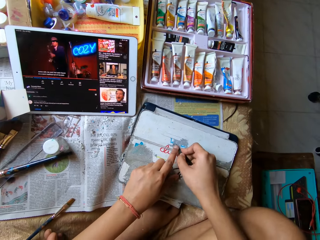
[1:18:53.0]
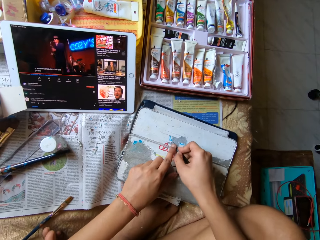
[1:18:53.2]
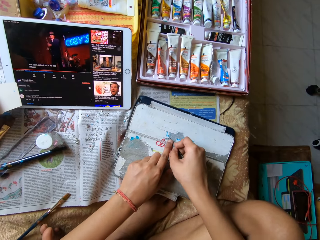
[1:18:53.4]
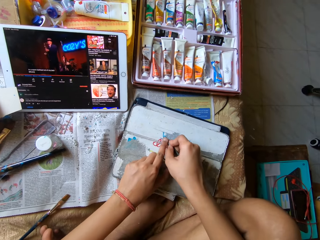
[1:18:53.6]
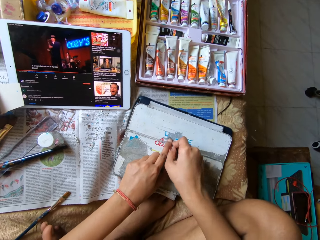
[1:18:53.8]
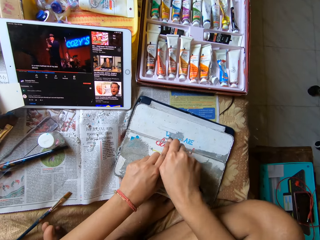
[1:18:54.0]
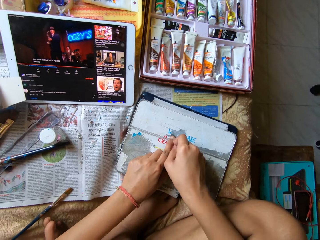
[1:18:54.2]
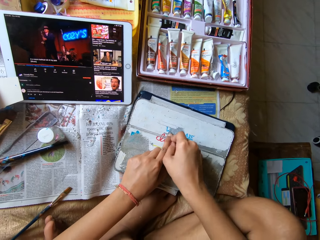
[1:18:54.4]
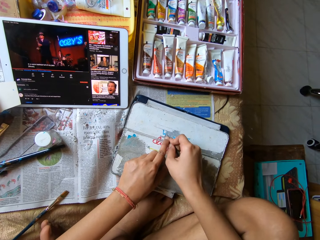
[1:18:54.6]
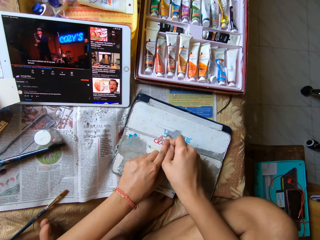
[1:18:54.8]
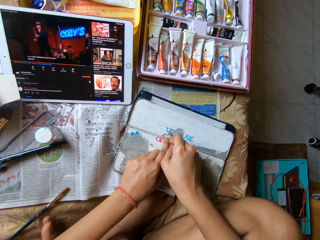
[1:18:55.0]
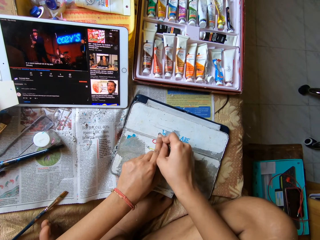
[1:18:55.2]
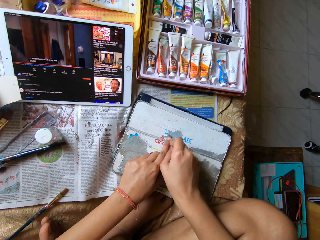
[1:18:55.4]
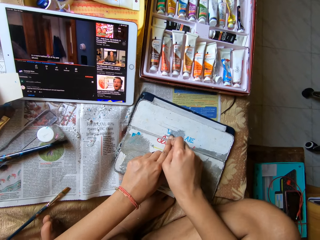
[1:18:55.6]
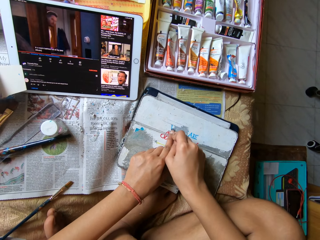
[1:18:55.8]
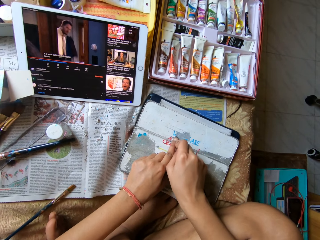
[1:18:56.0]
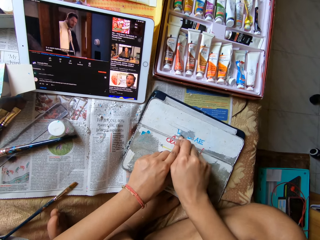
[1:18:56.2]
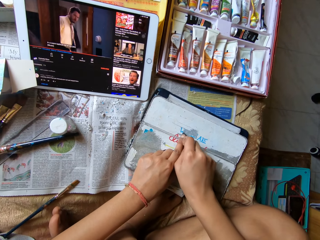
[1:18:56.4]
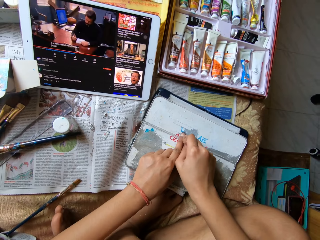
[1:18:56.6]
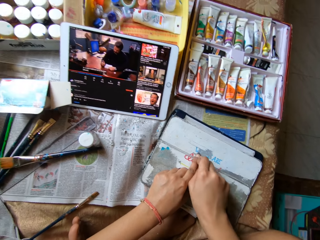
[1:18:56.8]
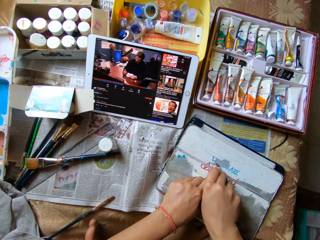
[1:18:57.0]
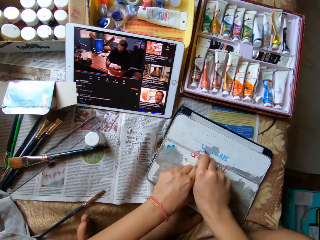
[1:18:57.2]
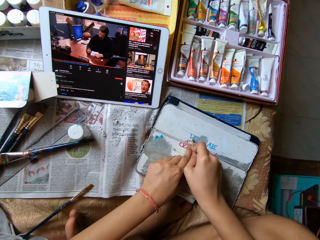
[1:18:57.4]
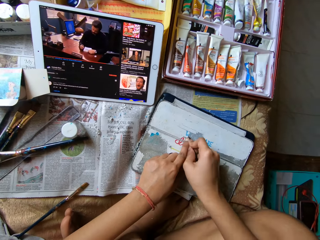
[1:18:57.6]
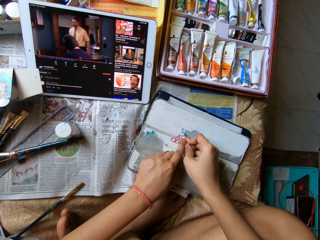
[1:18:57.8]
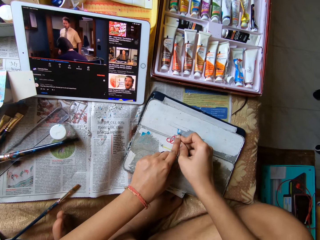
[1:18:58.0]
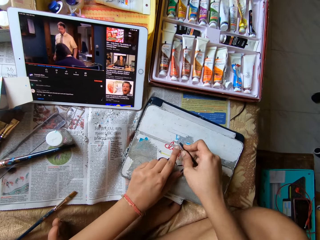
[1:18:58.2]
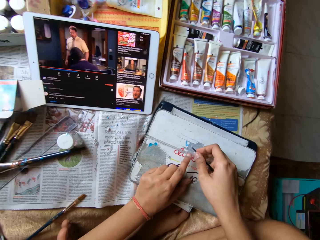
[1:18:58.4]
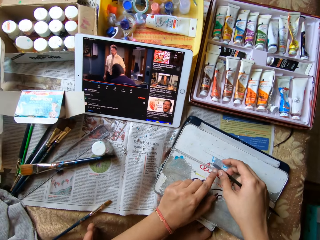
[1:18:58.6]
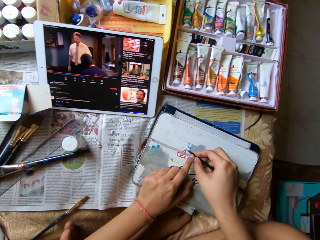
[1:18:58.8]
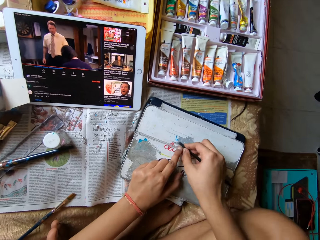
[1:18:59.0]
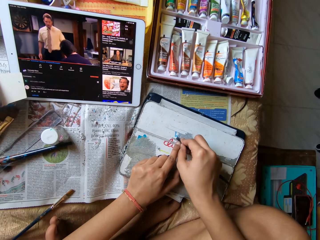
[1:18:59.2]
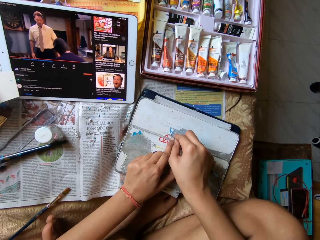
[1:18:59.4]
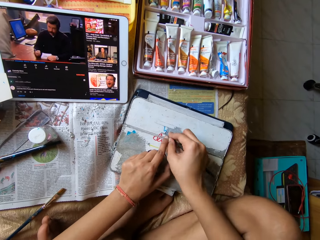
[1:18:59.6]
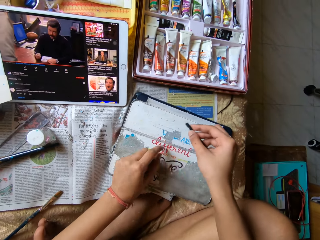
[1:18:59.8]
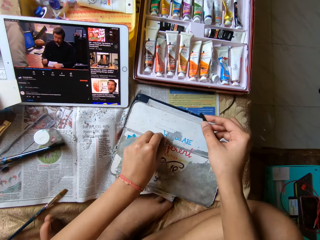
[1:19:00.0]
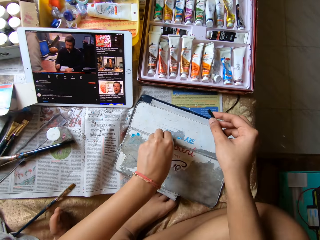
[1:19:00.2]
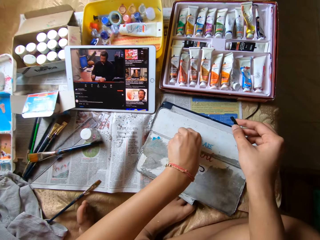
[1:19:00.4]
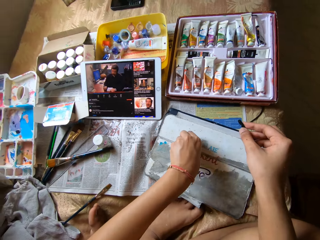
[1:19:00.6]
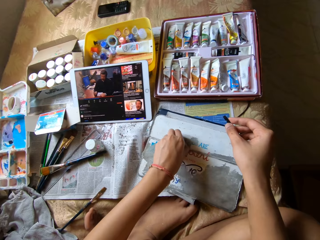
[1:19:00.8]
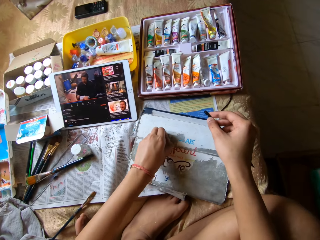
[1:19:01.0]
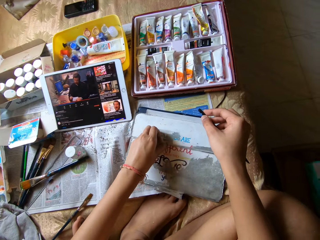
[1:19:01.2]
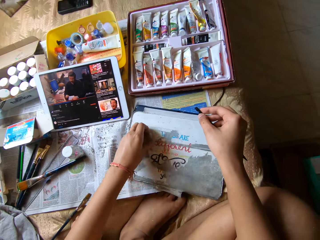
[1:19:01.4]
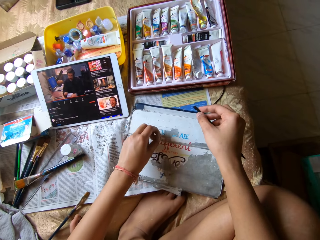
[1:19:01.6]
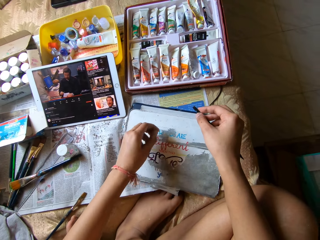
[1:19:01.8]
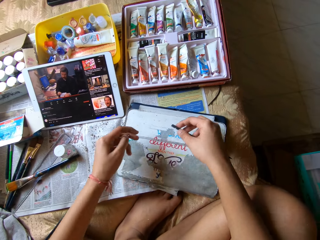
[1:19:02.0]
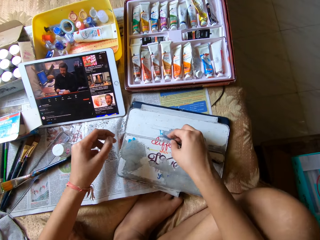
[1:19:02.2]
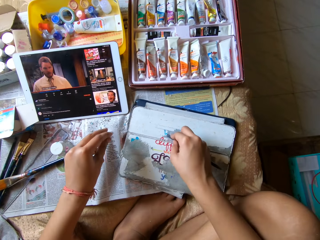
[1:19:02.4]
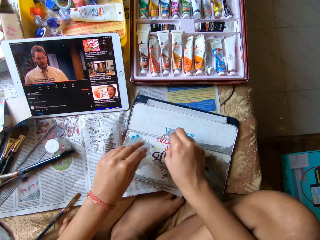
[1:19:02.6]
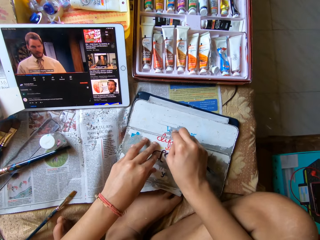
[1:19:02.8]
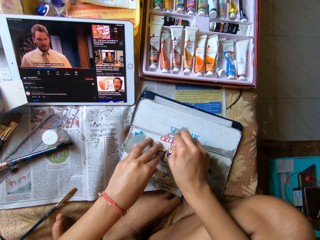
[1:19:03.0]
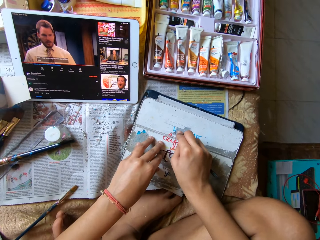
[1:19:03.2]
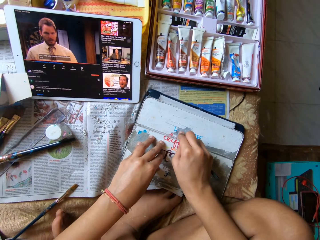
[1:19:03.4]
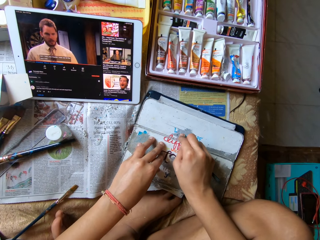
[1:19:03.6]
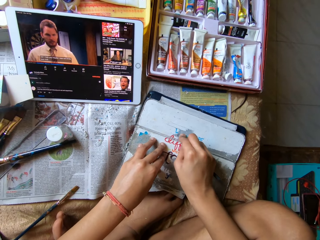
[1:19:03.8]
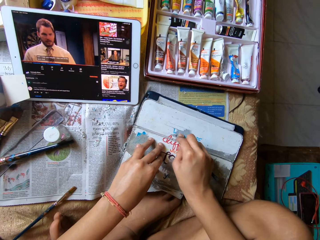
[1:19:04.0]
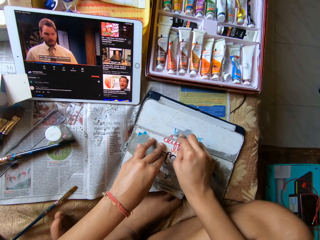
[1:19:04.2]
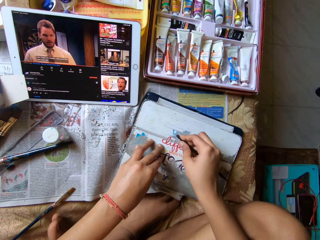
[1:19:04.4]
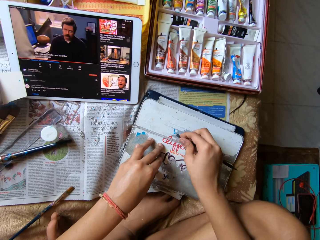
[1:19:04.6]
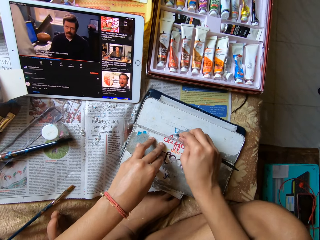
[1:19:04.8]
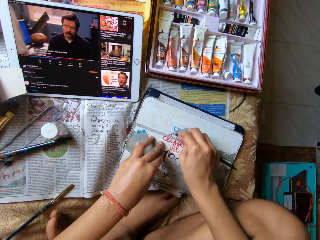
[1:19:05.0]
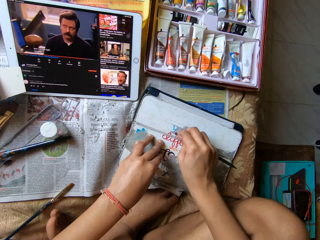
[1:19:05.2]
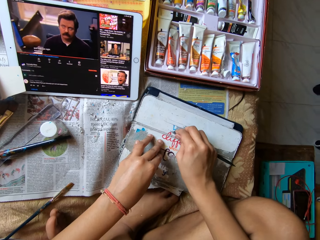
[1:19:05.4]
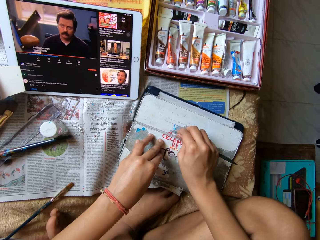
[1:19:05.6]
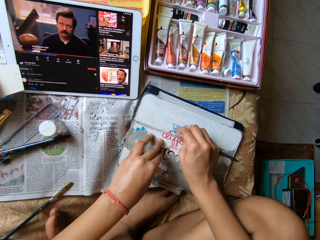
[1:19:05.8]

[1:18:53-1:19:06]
The camera wearer holds the scrubber with the finger. She scrubs the lid with the scrubber. She removes dirt from the metal board or lid with her left hand. She scrapes the metal board on the table with the plastic stick in her right hand.

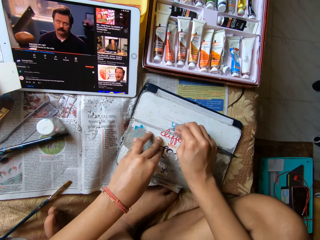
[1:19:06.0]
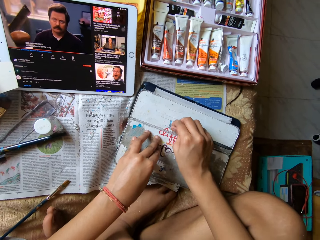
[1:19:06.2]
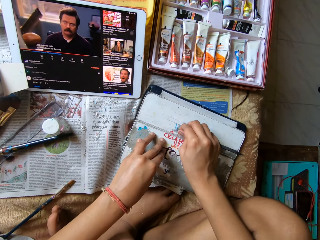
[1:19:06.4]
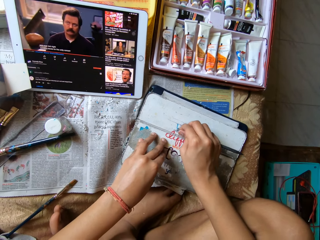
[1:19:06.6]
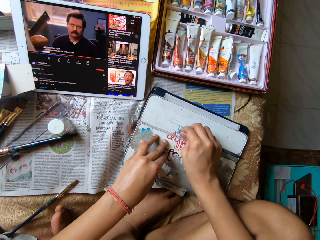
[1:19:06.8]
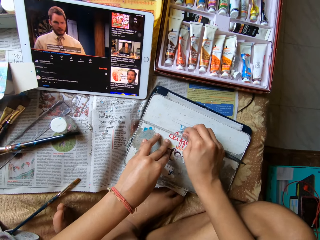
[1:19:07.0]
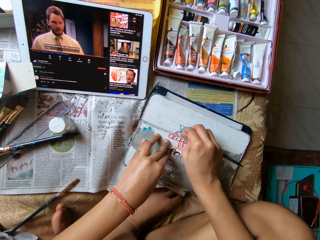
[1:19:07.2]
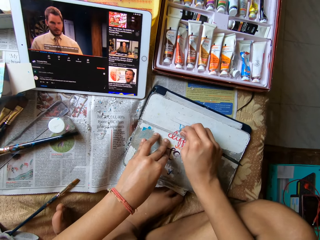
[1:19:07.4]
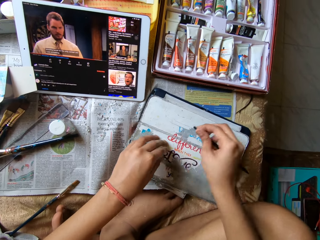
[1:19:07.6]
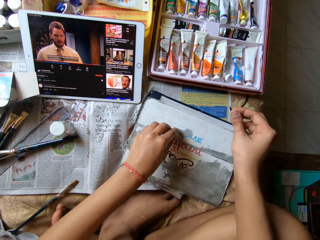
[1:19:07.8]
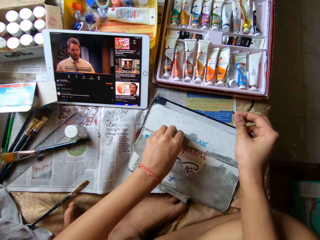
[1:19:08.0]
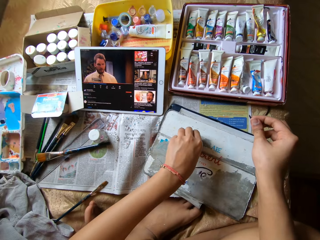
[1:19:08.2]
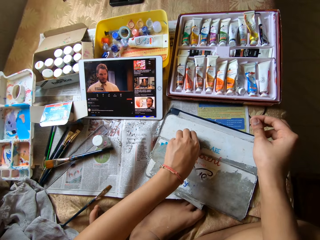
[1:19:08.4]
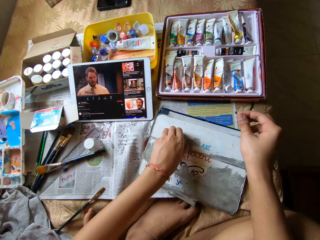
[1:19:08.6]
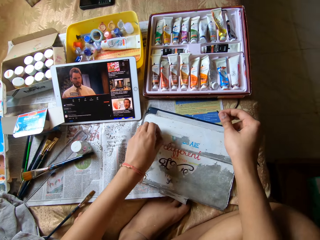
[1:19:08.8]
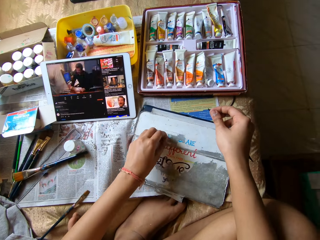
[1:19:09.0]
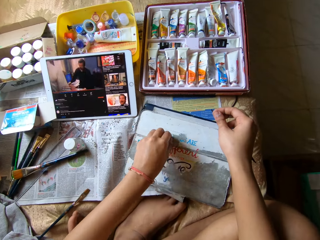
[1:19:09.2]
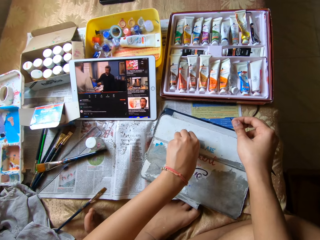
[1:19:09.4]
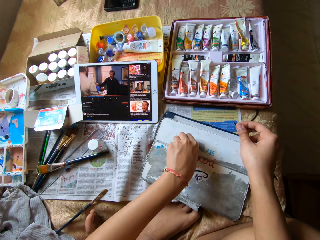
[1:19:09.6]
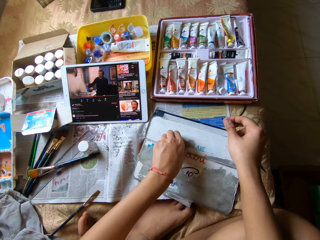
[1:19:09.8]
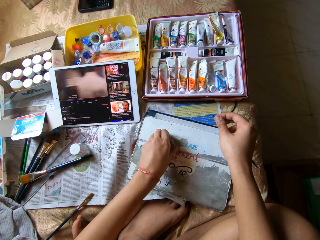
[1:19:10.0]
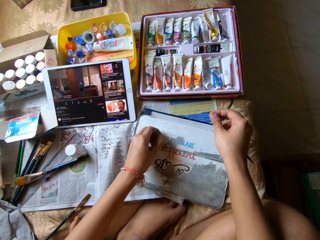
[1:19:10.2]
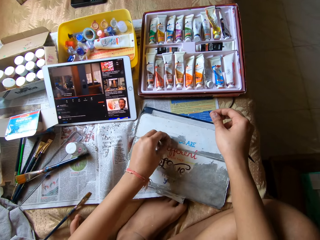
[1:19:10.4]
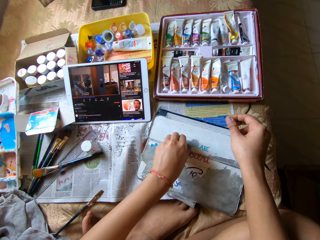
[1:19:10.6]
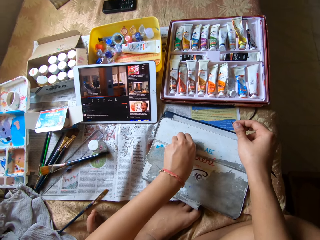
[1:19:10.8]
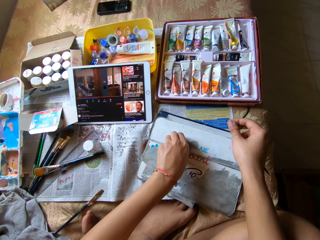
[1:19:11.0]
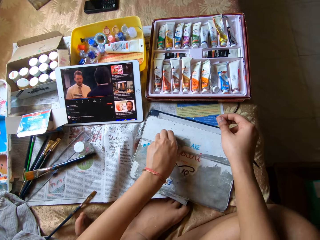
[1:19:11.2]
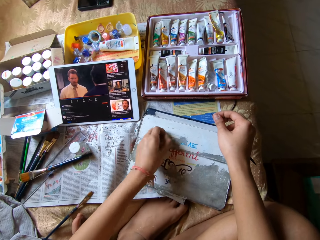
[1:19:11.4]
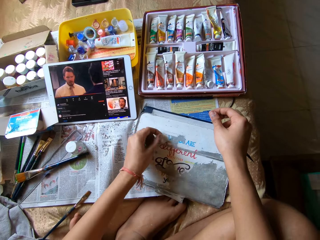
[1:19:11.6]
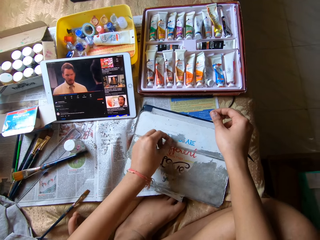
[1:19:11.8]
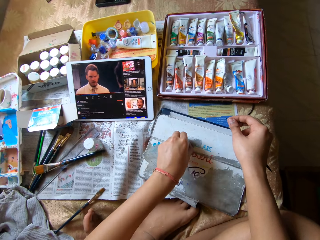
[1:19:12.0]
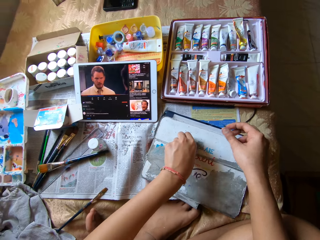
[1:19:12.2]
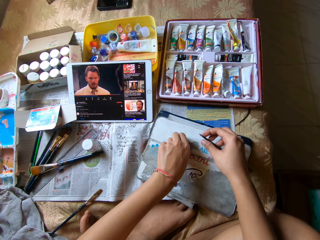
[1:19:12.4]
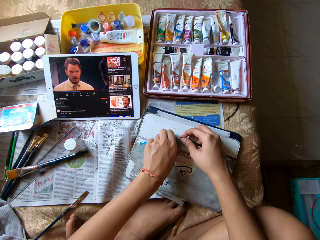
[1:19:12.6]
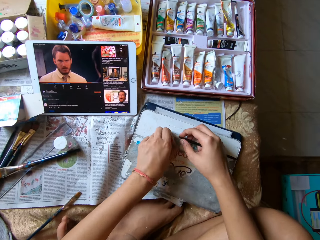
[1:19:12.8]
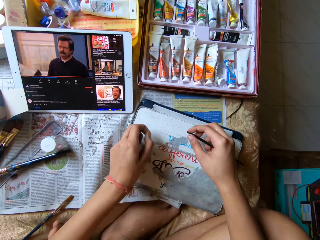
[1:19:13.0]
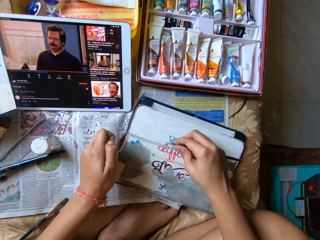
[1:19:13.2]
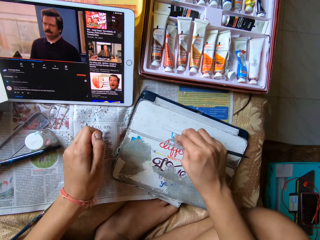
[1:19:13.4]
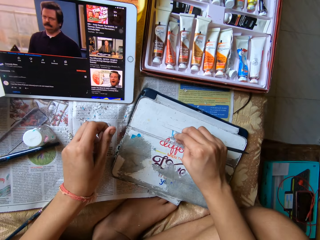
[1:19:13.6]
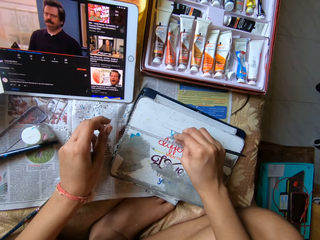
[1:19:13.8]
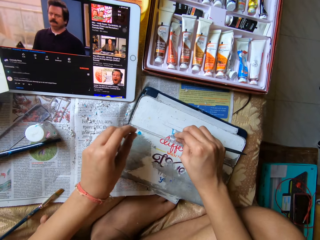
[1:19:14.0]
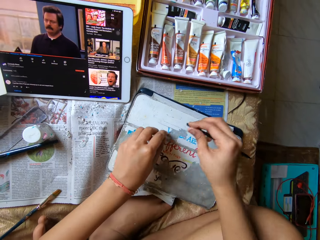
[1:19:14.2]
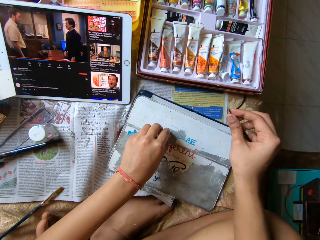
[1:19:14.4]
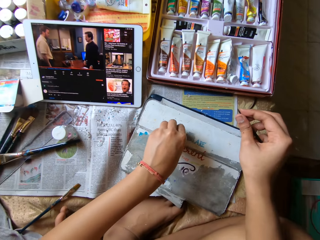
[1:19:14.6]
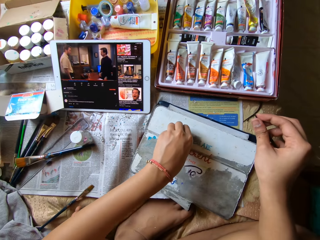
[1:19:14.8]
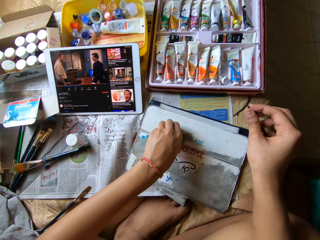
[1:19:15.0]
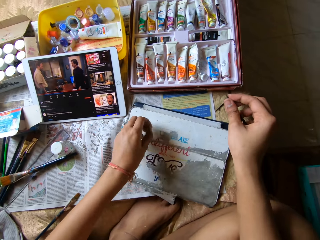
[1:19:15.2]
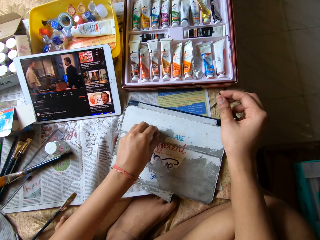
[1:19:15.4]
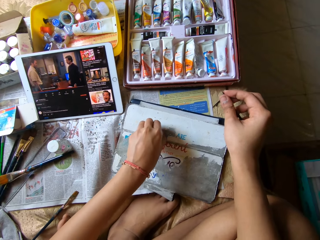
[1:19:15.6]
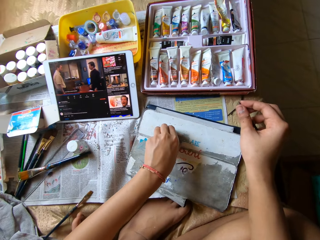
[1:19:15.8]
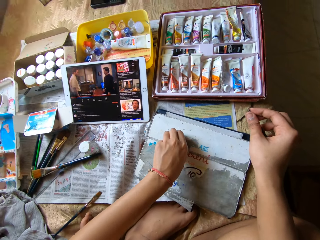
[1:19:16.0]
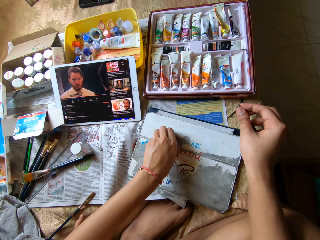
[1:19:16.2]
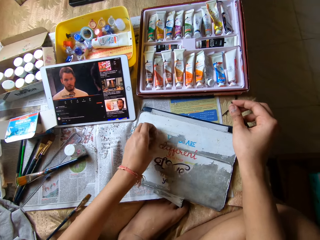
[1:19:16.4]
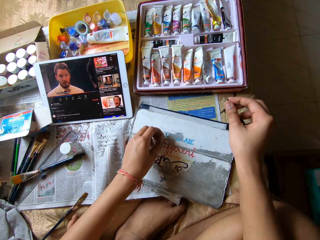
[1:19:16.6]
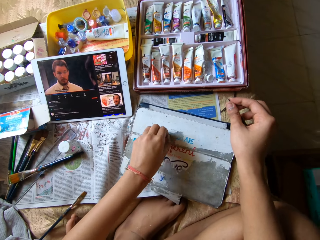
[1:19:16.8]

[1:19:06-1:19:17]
The camera wearer removes dirt from the metal board with her left hand. She scrapes the metal board on the table with the plastic stick in her right hand. She removes dirt from the metal board with her left hand.
